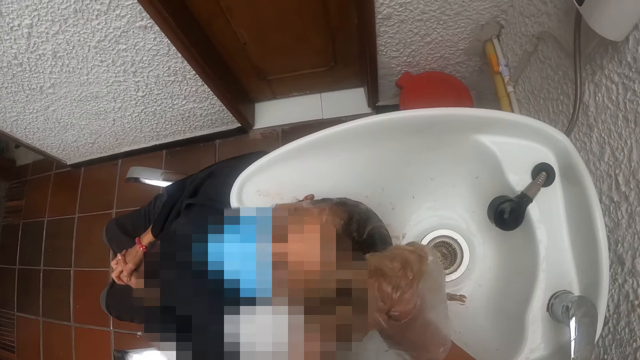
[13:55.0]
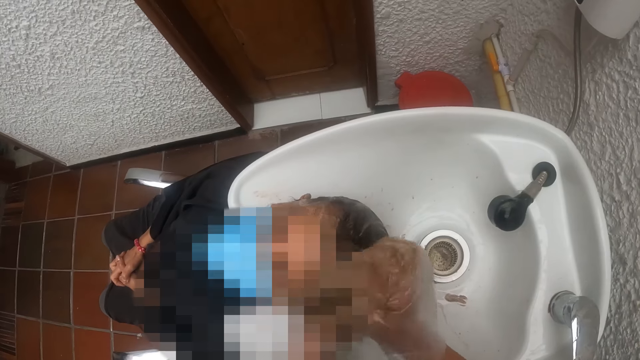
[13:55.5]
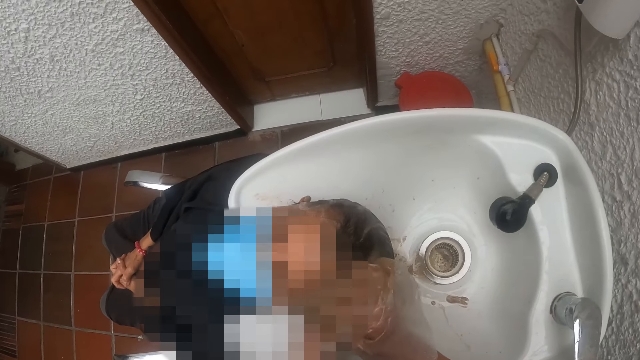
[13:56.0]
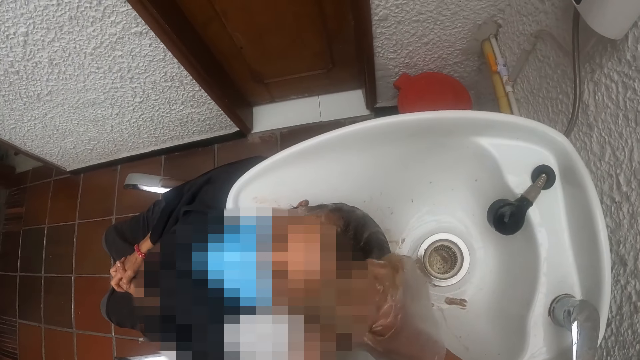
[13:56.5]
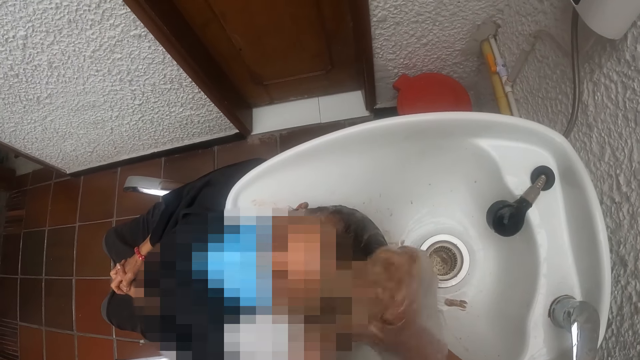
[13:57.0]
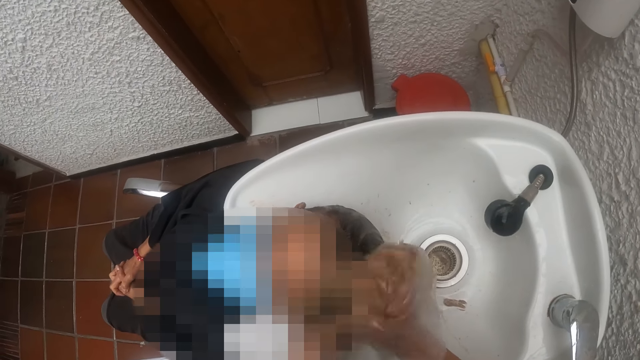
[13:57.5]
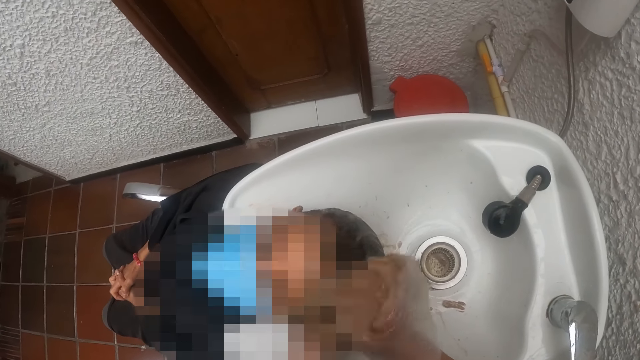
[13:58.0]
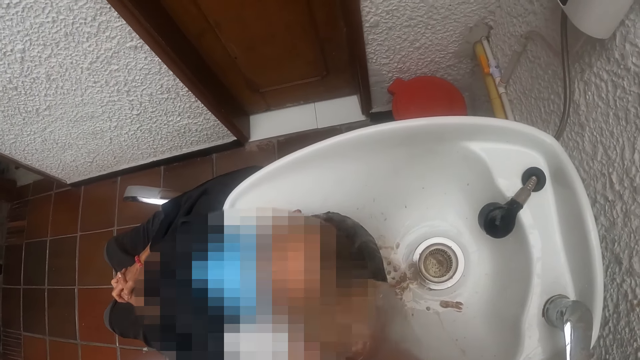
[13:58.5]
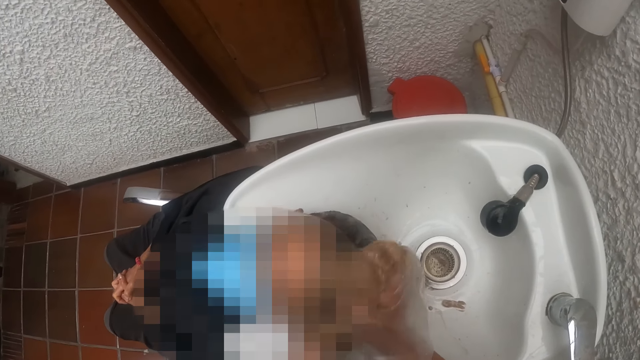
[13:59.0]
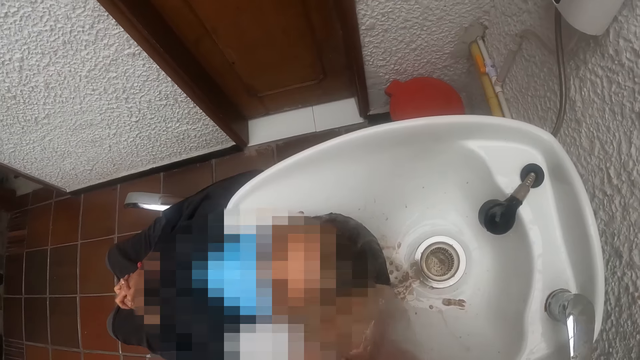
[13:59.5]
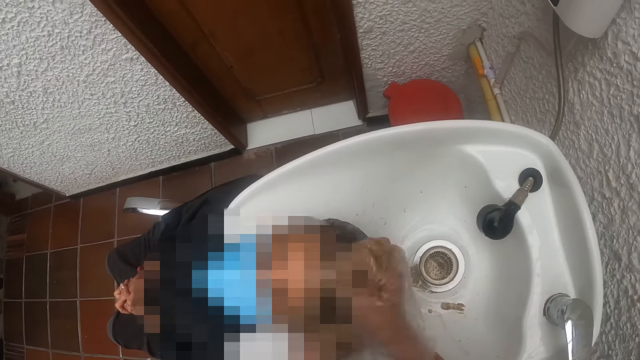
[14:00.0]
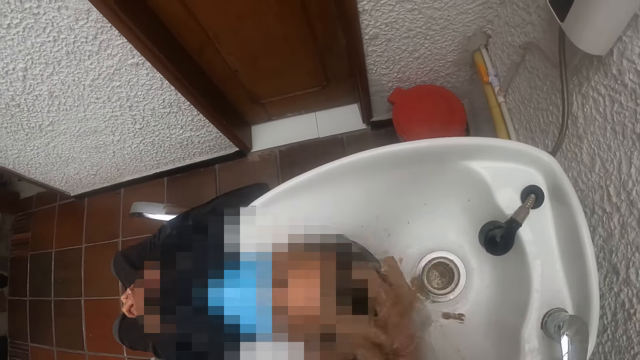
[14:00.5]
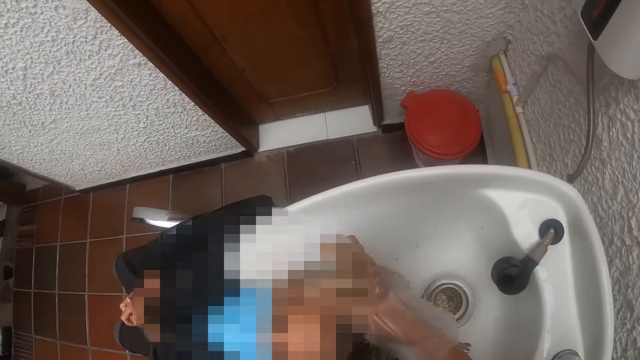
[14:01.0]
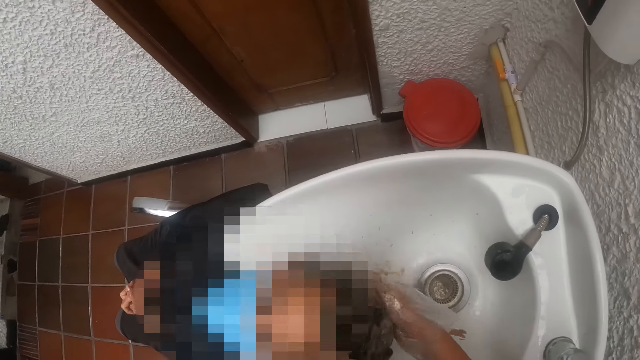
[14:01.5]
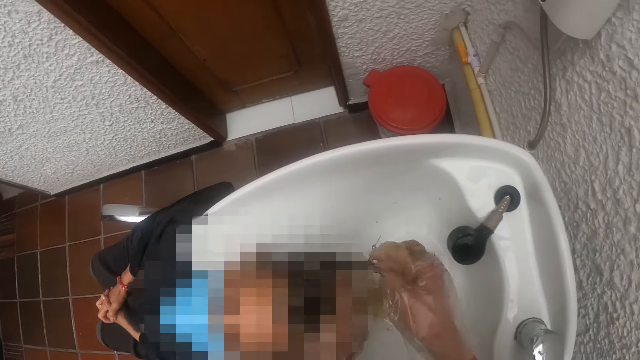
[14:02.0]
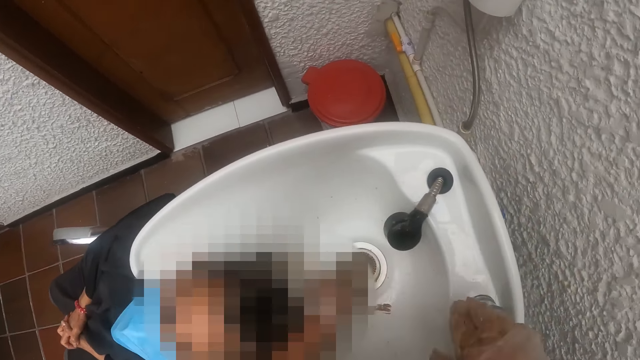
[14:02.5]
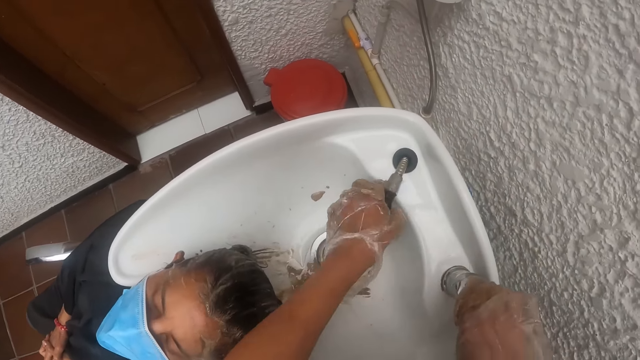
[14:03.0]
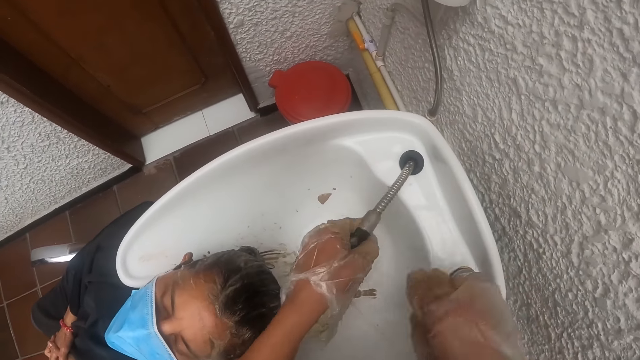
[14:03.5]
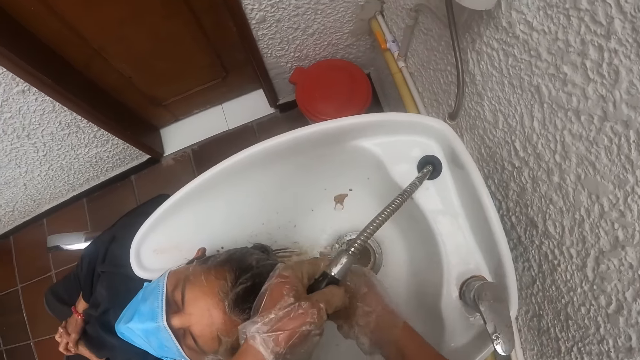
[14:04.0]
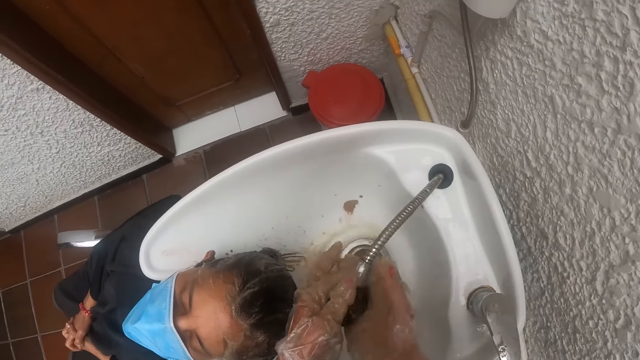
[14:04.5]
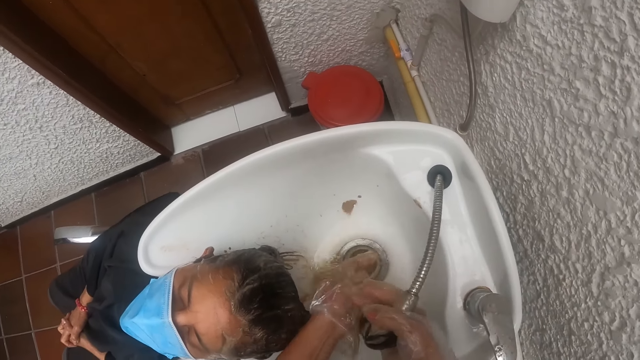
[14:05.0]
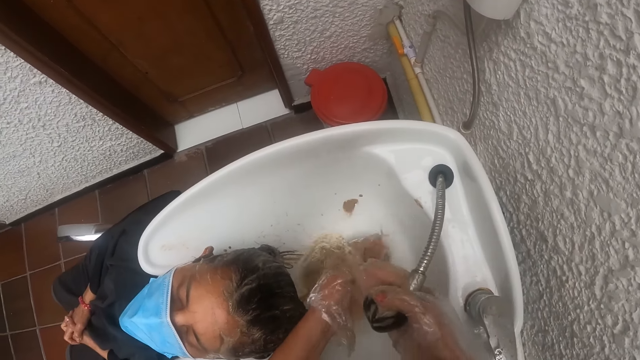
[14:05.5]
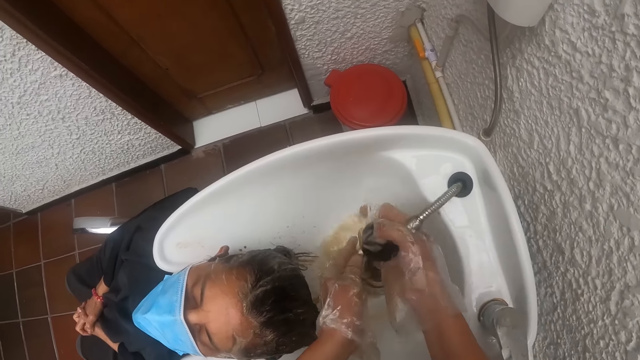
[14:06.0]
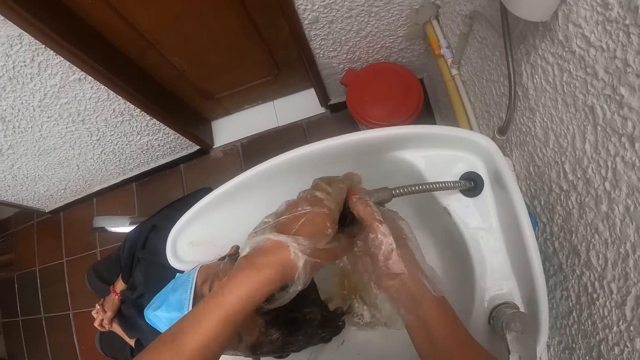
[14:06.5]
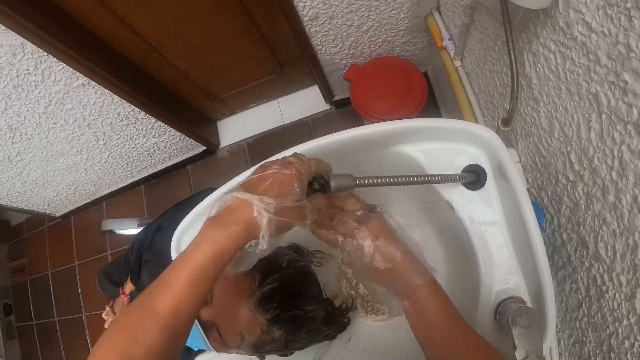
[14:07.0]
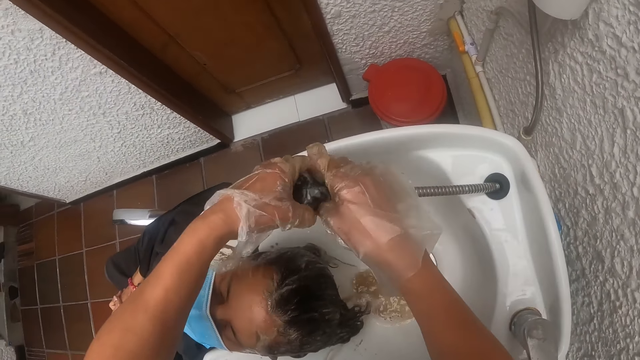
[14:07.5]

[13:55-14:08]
The camera wearer opens a shower hose with a knob on the hair wash basin with her right hand. She pulls the shower hose with her left hand. She washes her hands in the hair wash basin with water.

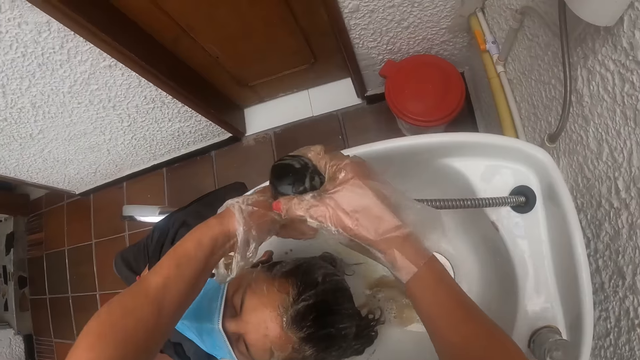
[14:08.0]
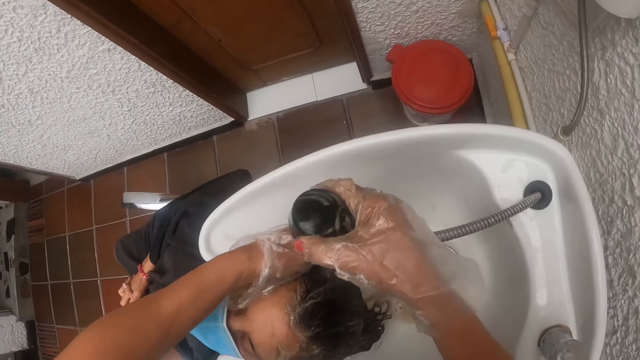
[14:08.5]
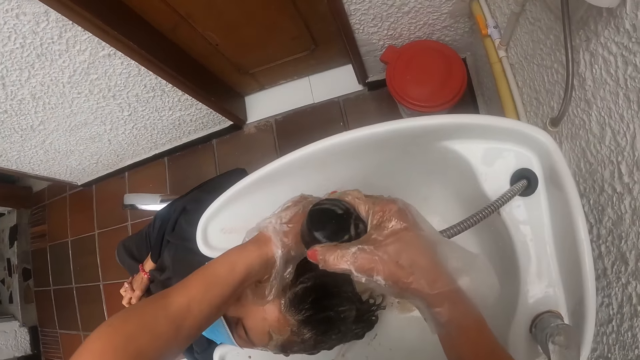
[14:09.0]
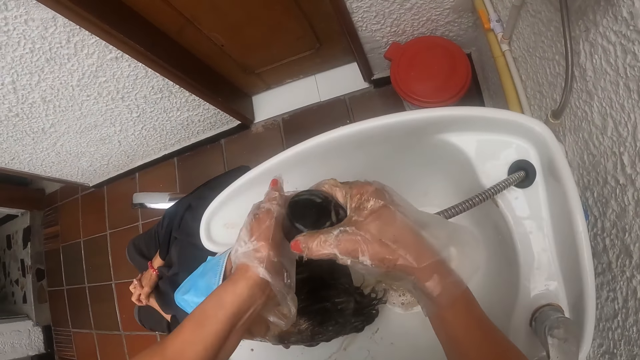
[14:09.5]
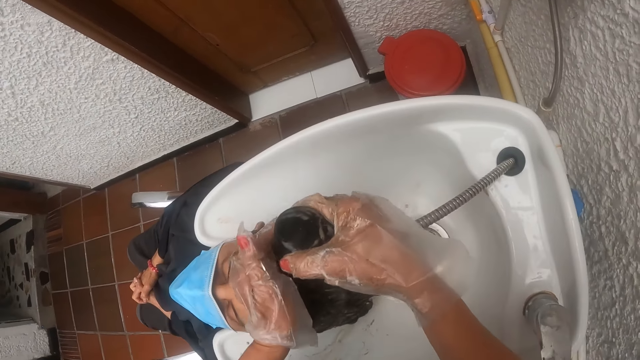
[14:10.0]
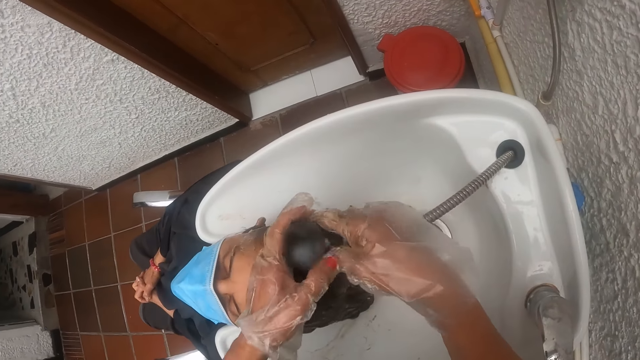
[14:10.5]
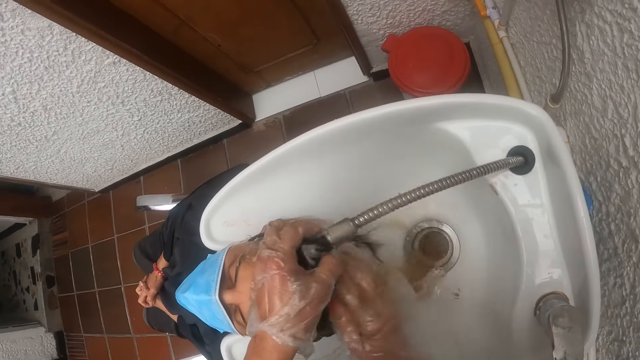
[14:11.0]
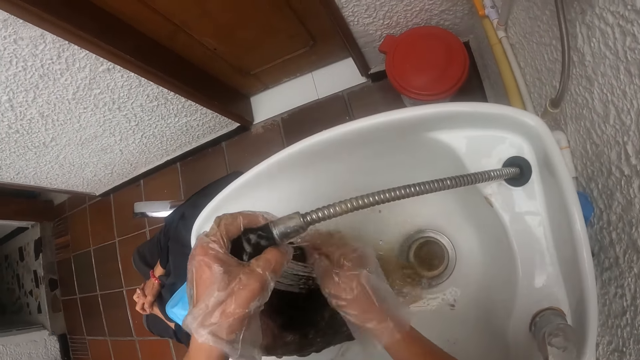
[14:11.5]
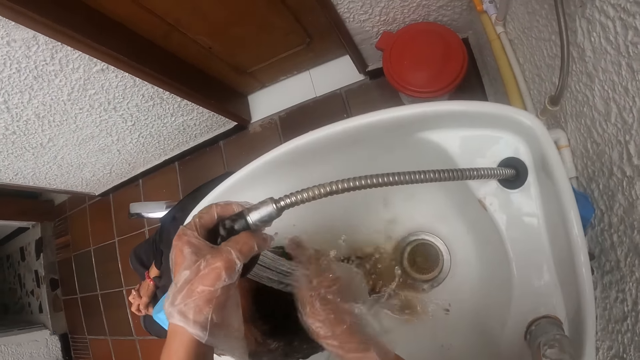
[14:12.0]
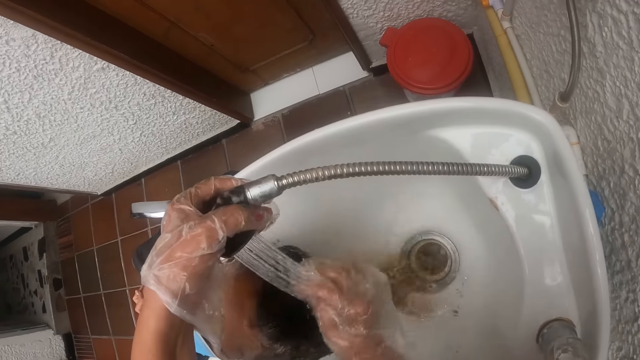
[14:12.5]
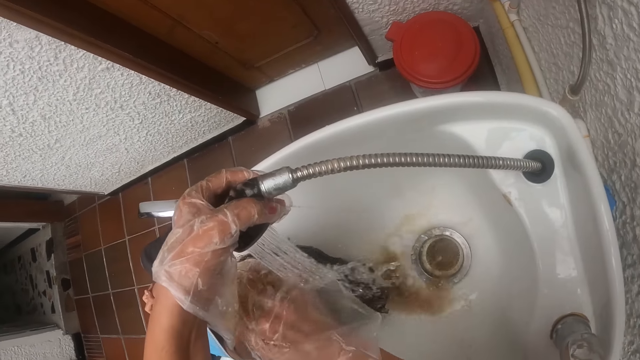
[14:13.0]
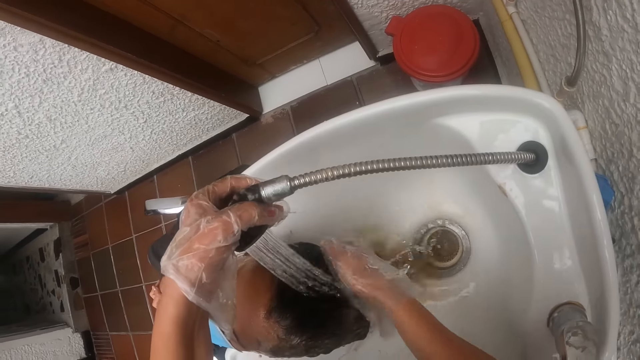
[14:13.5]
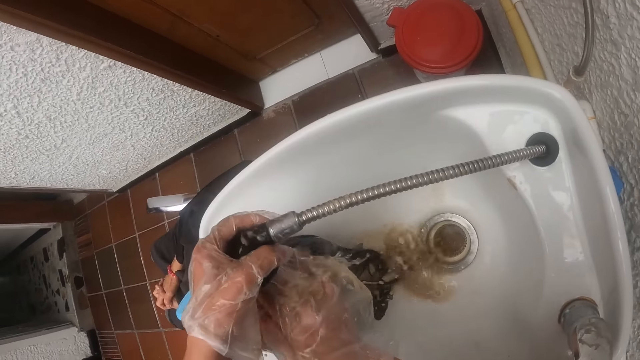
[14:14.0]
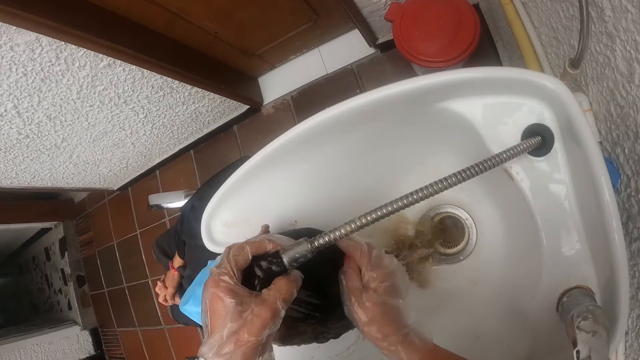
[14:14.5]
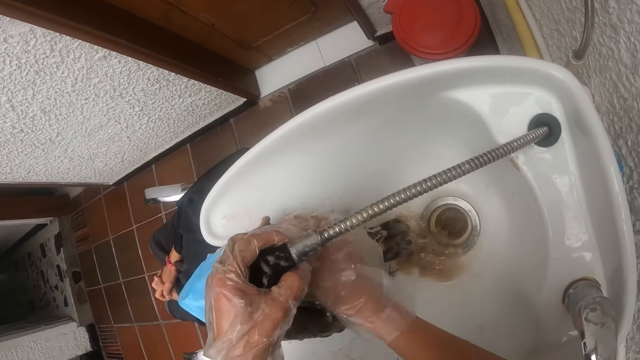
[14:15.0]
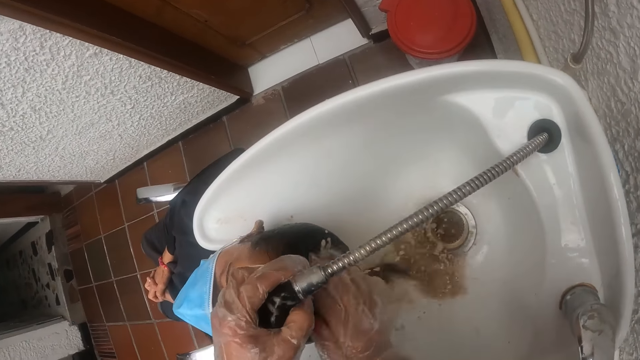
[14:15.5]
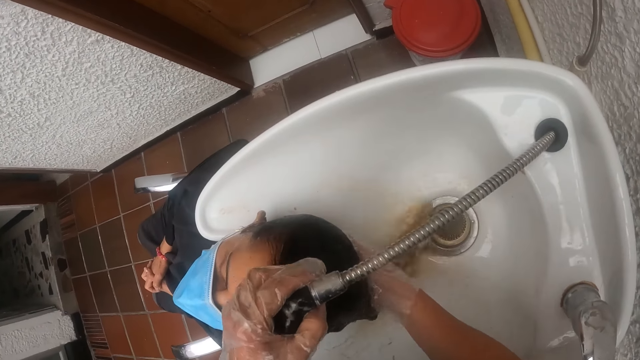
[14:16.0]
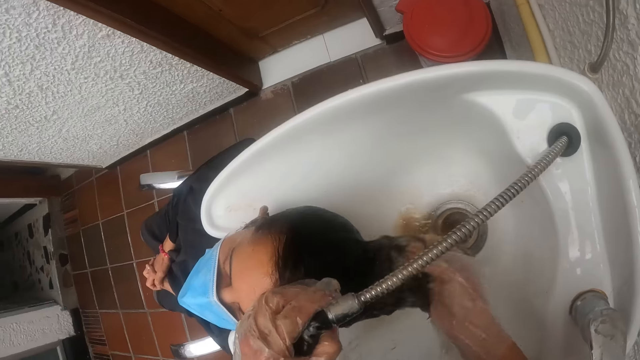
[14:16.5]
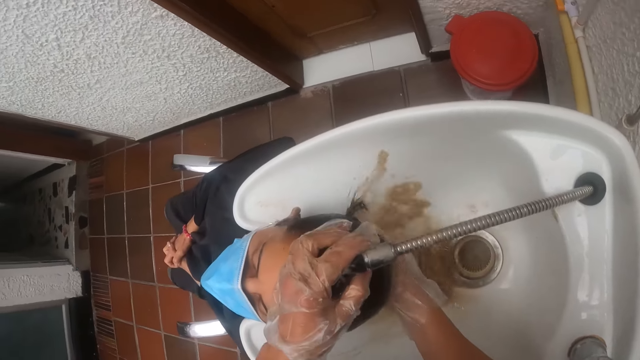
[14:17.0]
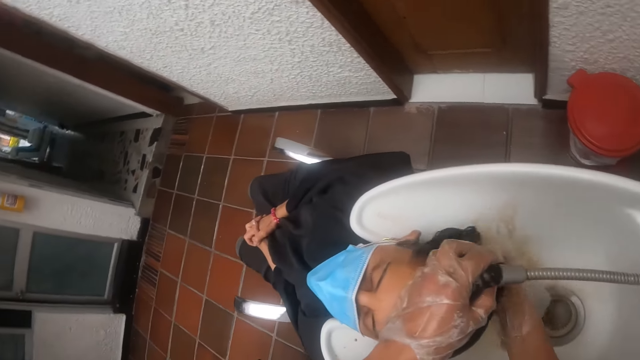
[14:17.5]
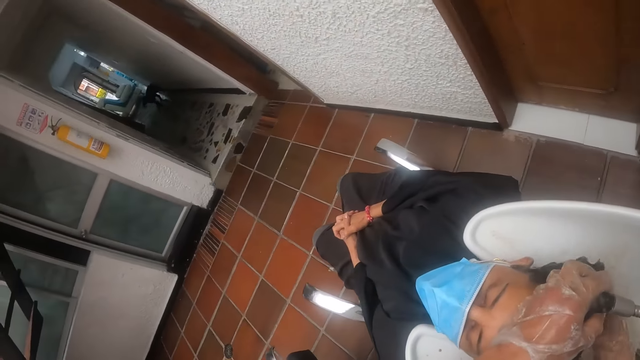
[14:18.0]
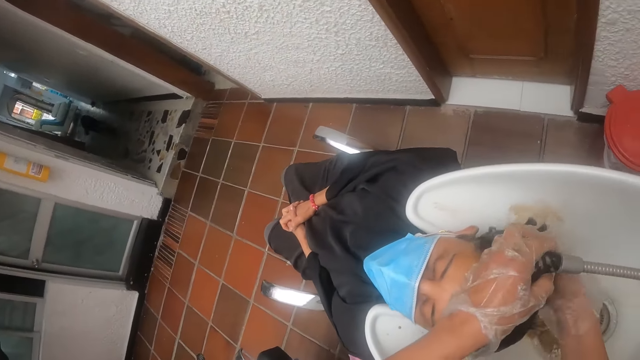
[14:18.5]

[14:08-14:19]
The camera wearer washes the hair of a woman with water in the hair wash basin.
